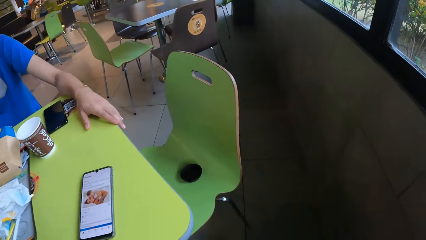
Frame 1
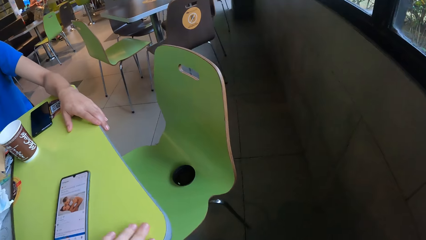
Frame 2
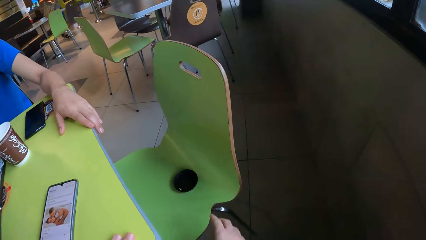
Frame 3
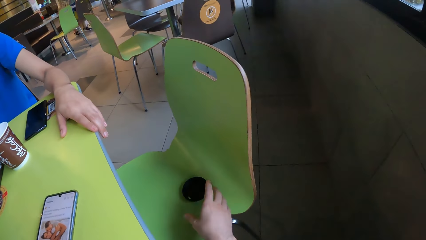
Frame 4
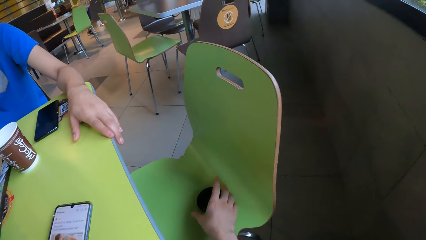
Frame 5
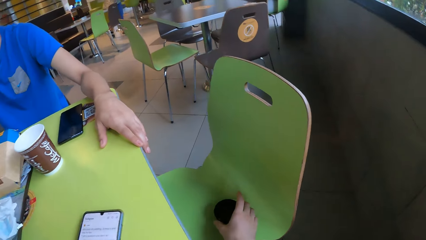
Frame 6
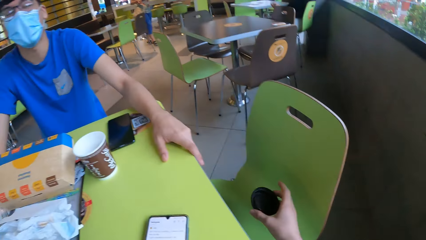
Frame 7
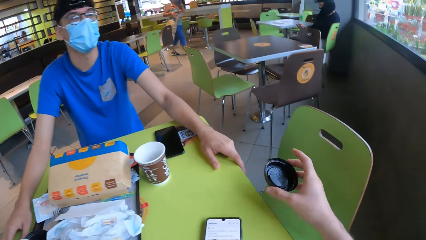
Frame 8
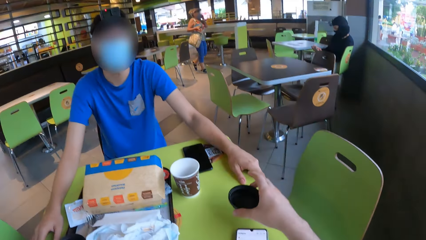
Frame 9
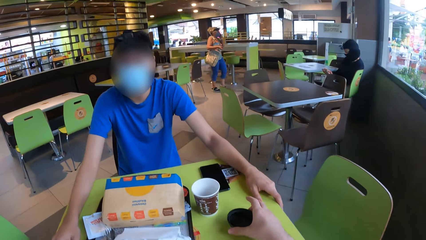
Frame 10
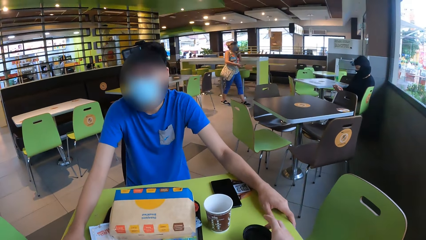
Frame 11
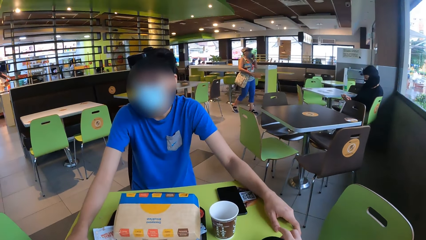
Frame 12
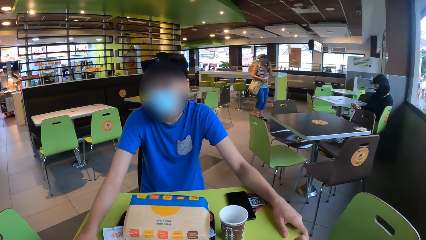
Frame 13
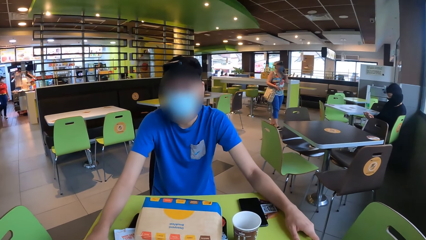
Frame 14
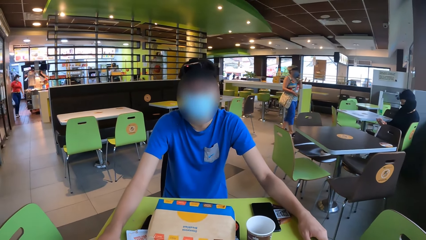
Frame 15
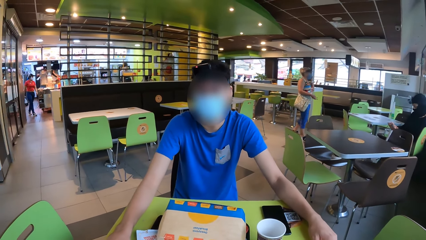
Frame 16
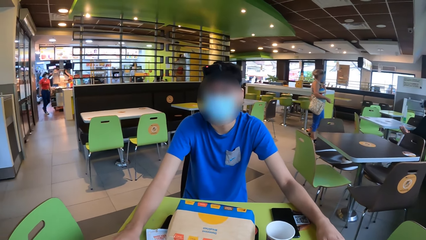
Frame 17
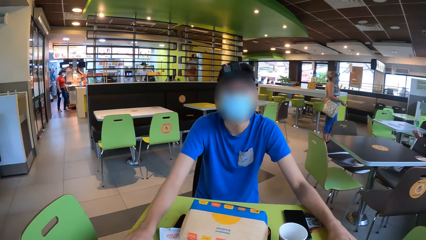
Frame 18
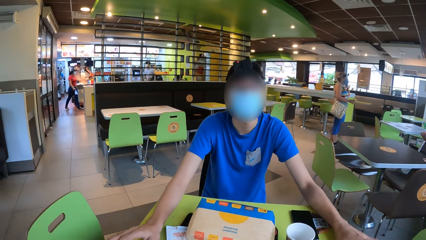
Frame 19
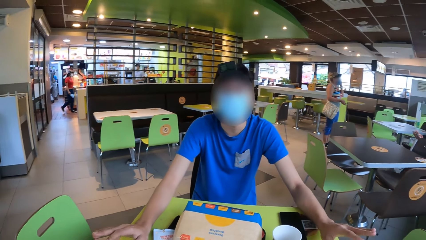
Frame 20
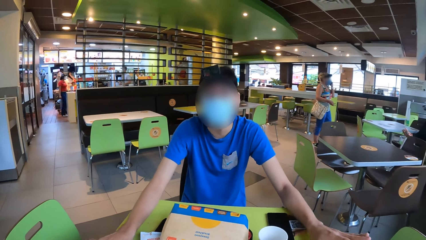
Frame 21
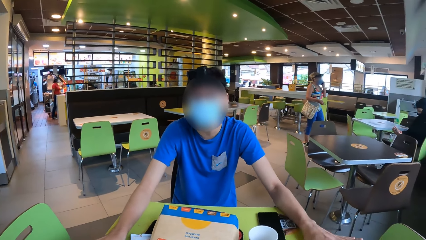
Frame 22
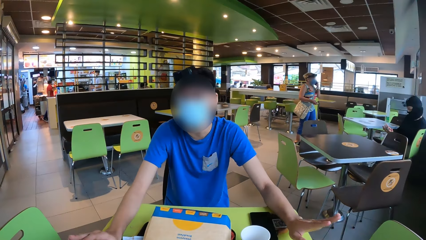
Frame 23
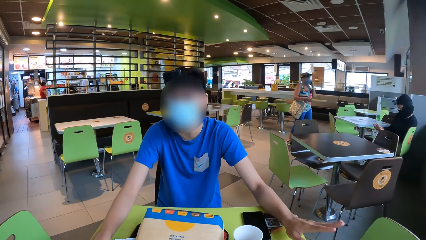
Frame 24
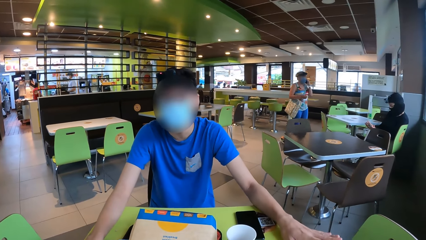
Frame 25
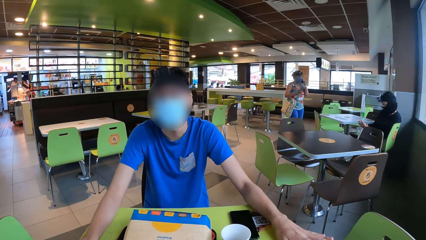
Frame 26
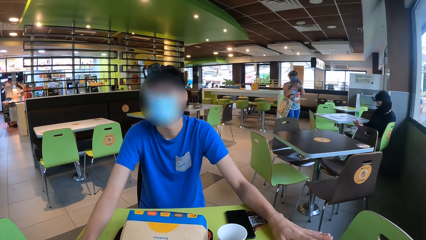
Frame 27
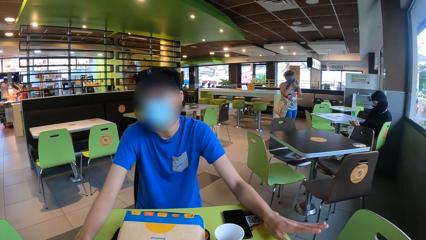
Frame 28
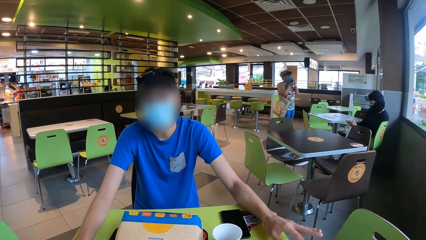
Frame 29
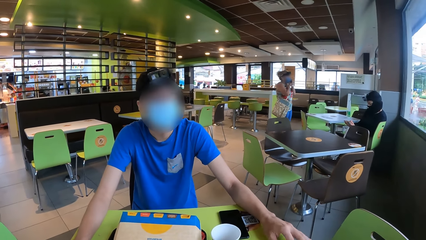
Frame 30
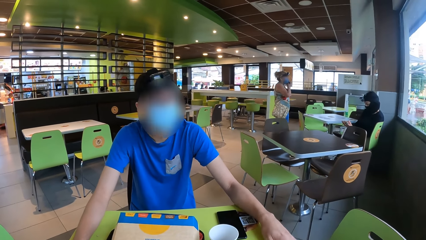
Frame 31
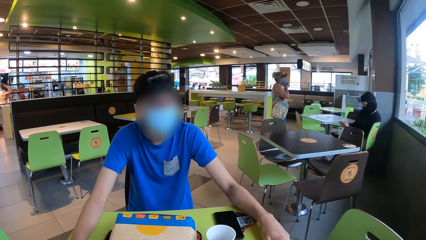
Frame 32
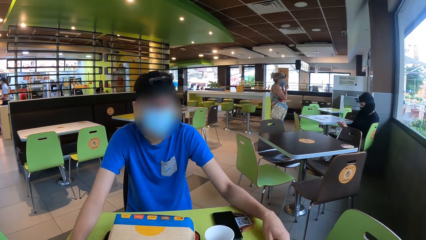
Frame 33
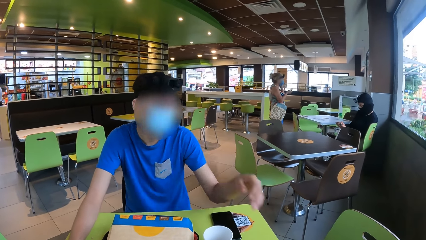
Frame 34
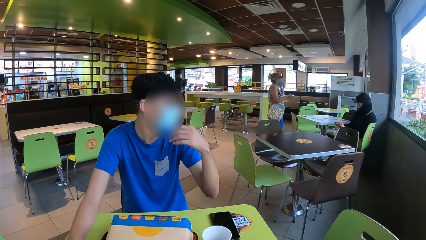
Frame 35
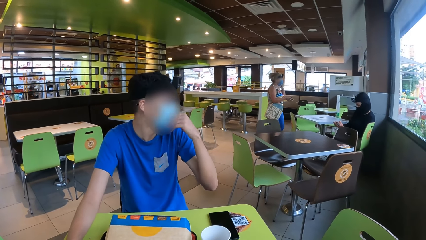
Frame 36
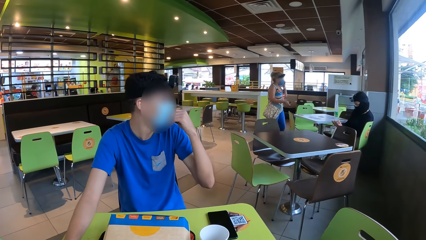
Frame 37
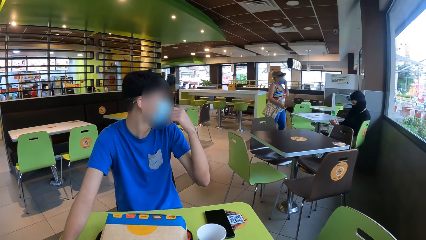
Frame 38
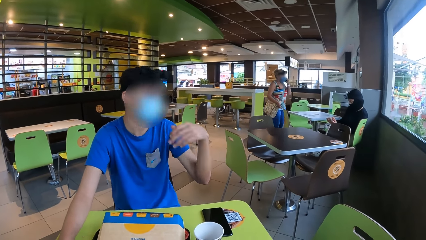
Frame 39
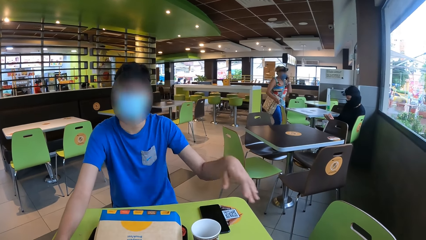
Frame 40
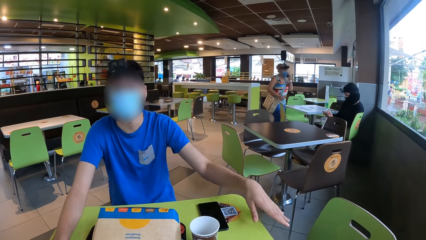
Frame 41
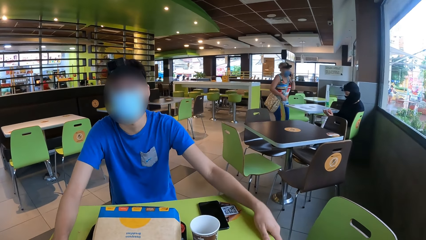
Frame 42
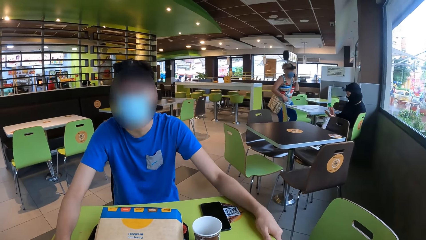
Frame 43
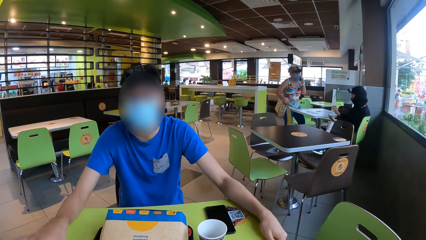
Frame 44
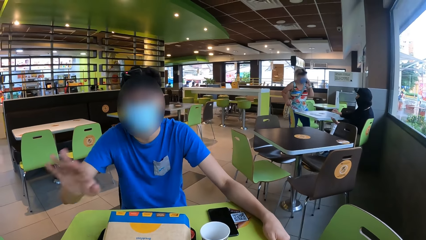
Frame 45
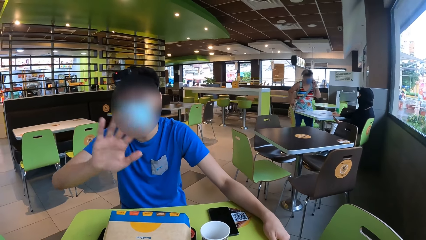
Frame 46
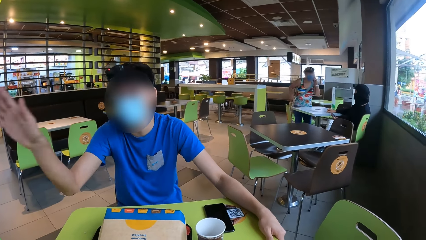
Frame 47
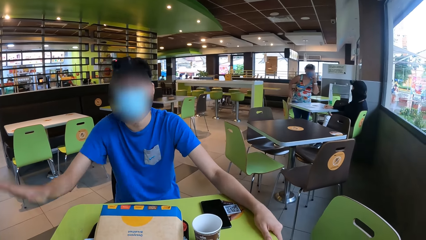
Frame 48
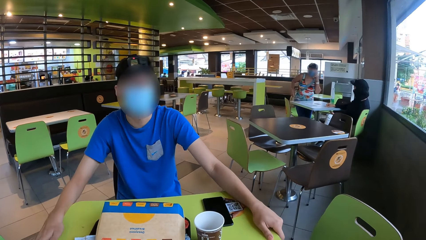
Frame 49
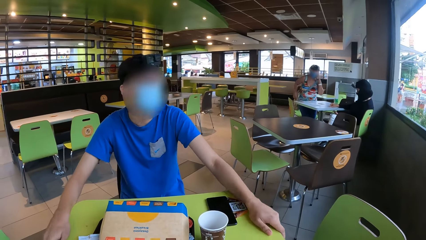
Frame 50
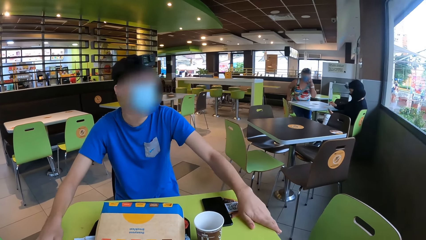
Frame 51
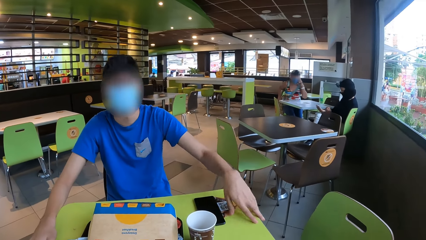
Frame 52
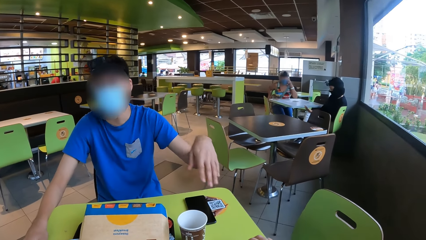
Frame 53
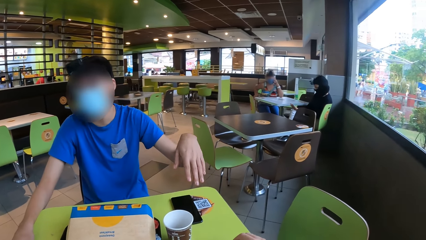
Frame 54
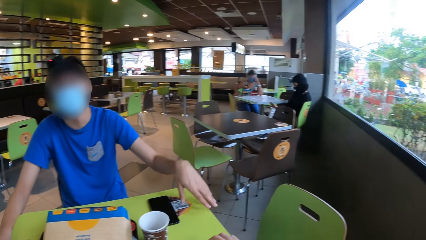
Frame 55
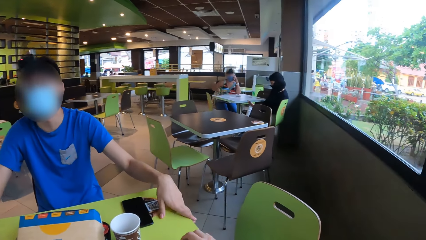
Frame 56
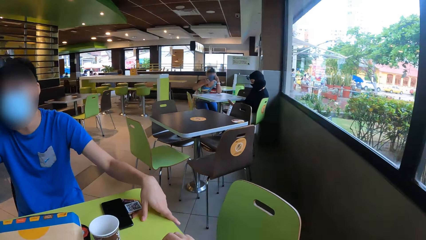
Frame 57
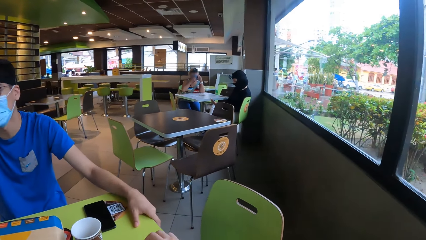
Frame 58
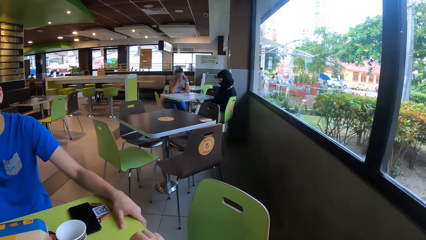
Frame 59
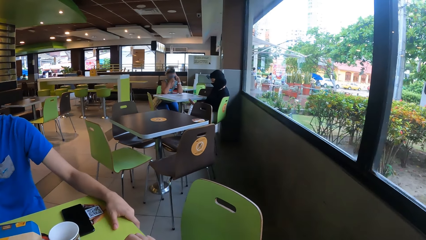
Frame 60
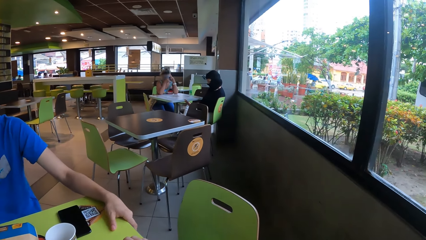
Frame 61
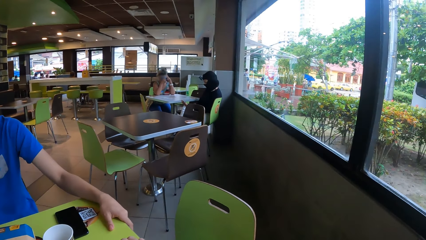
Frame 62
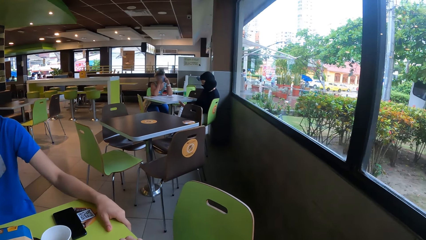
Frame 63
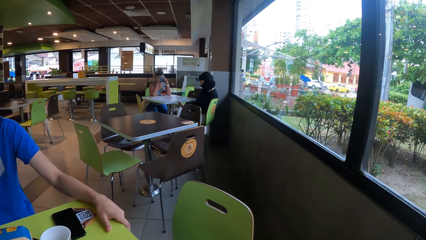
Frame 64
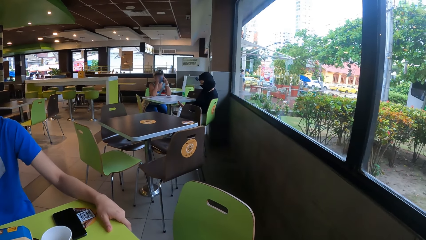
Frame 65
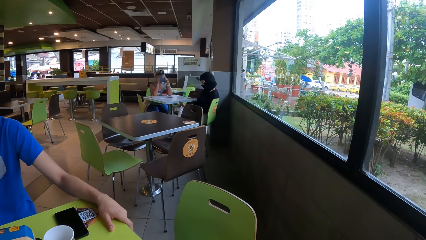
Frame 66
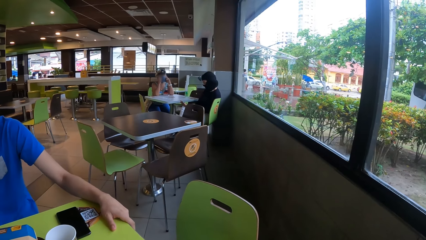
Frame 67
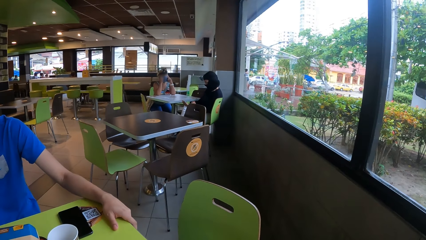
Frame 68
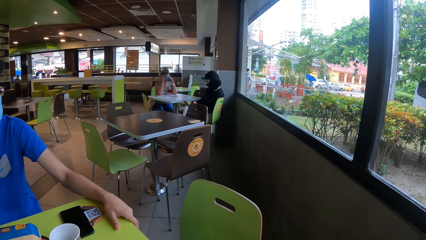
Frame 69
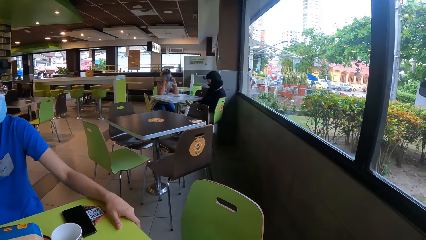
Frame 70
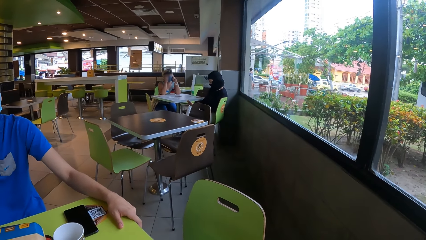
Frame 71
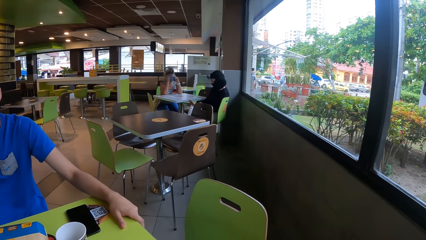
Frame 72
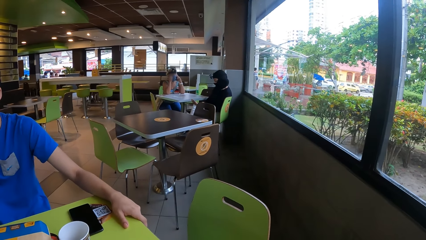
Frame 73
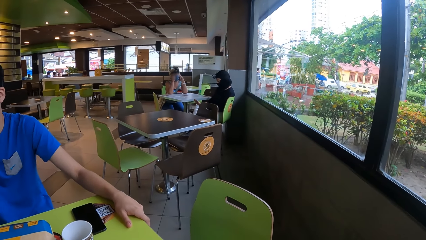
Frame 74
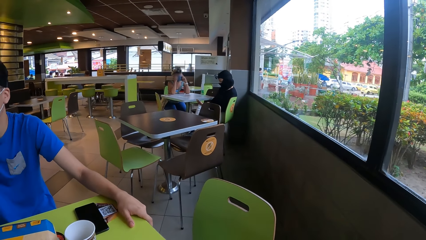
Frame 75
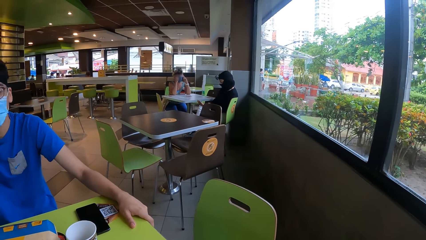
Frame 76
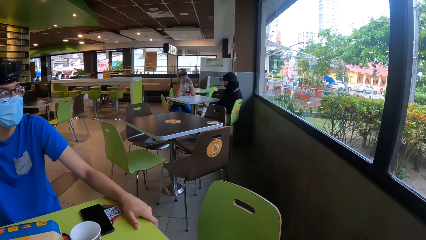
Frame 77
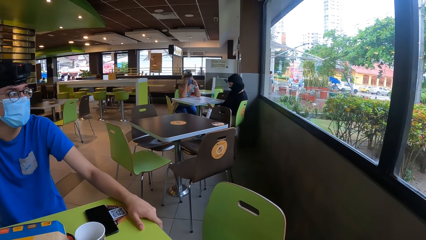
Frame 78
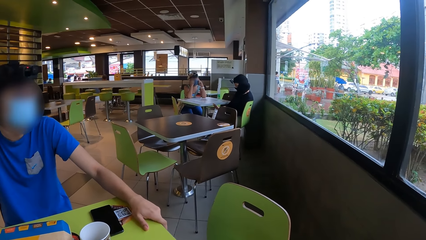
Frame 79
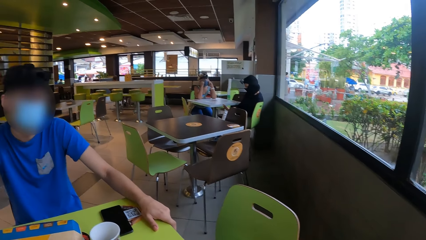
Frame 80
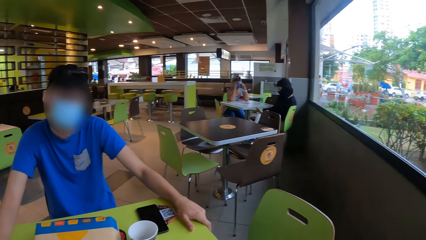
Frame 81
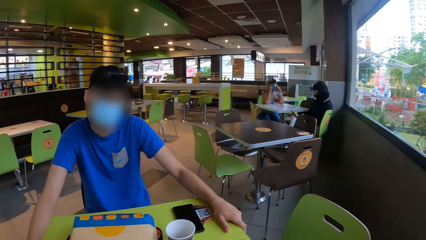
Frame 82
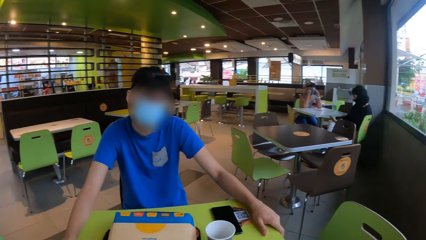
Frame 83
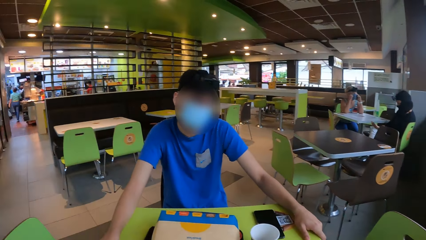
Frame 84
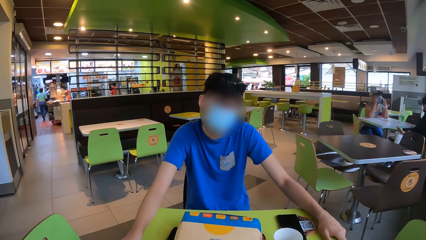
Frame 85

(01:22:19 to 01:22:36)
The camera wearer picks up the cup lid from the chair. They place the cup lid on the table. A man talks with the camera wearer. The man touches the face mask. The camera wearer converses with the man. They touch the table.
